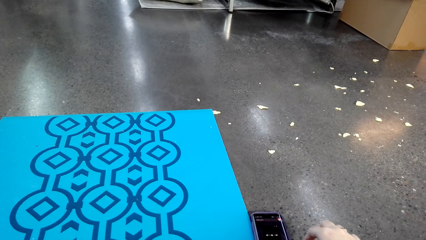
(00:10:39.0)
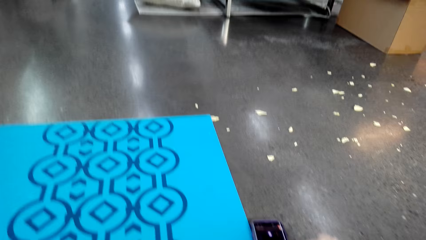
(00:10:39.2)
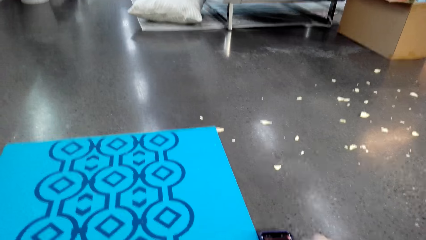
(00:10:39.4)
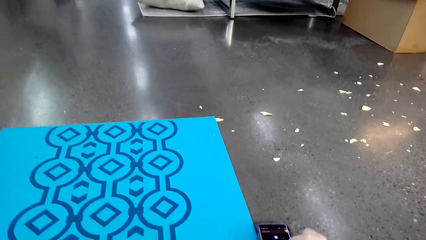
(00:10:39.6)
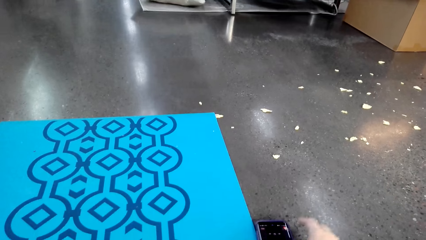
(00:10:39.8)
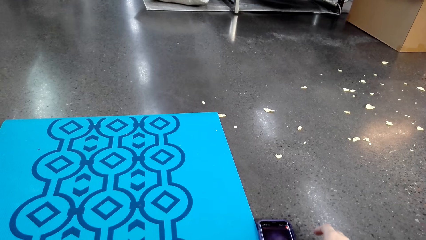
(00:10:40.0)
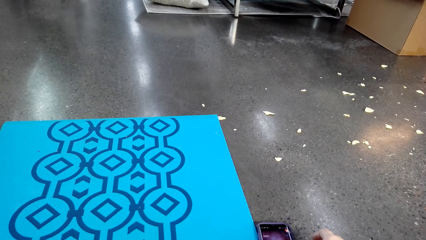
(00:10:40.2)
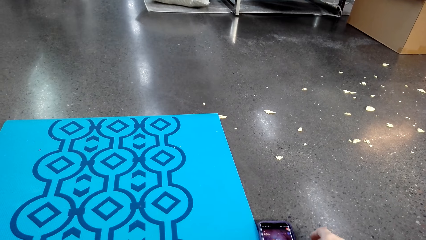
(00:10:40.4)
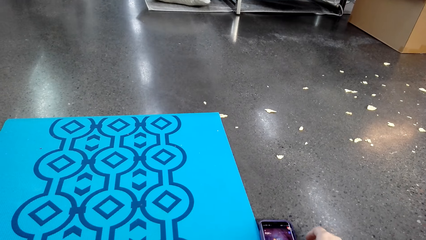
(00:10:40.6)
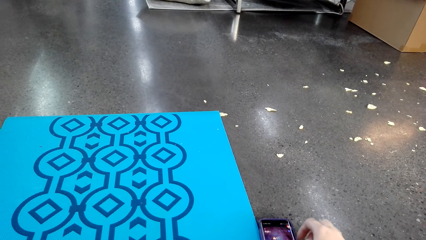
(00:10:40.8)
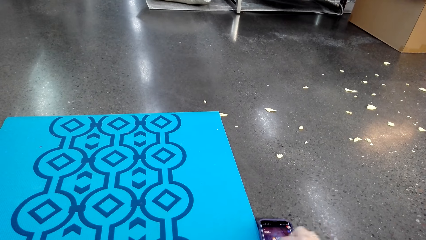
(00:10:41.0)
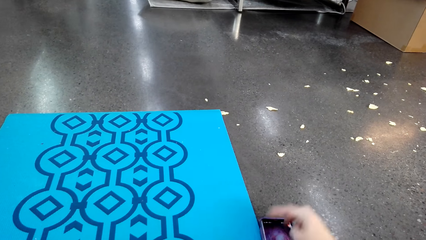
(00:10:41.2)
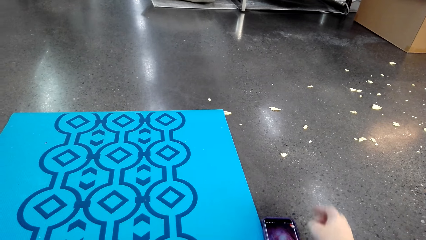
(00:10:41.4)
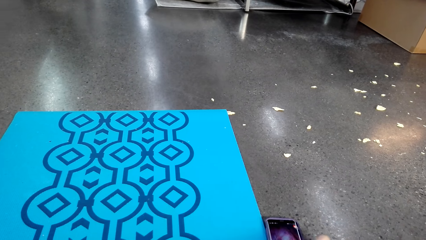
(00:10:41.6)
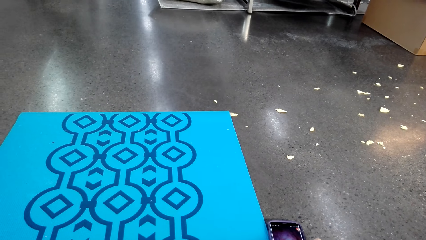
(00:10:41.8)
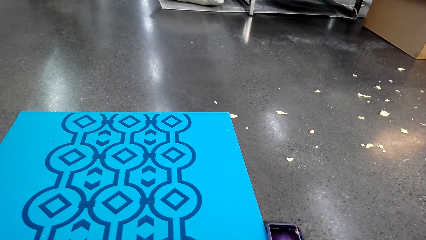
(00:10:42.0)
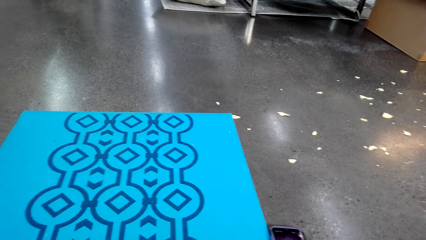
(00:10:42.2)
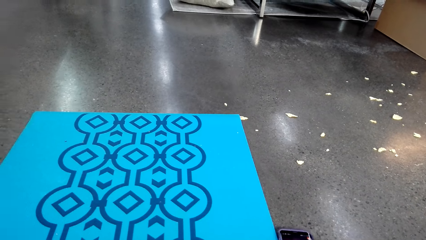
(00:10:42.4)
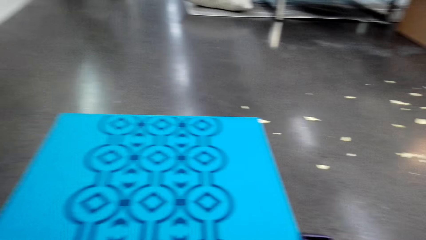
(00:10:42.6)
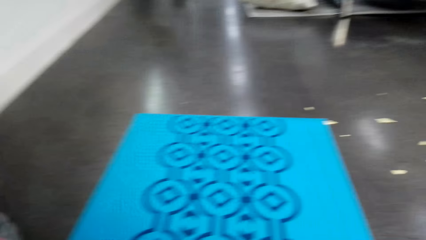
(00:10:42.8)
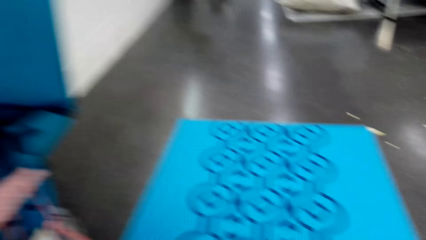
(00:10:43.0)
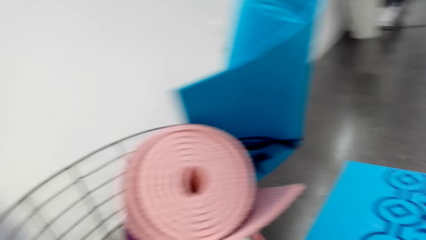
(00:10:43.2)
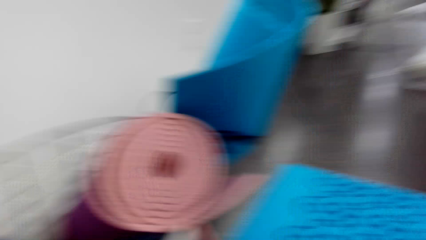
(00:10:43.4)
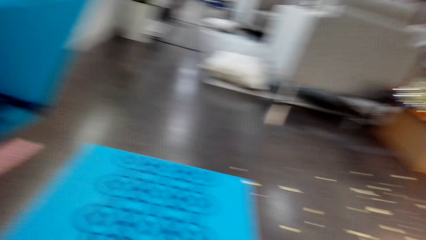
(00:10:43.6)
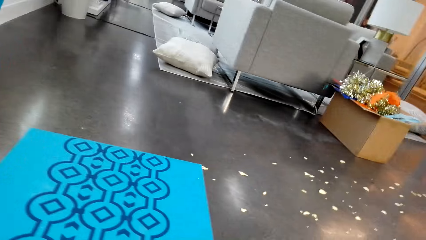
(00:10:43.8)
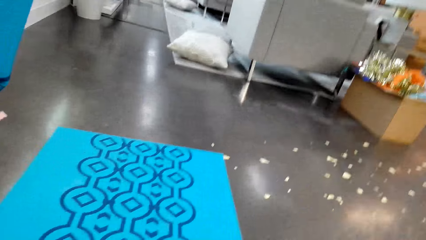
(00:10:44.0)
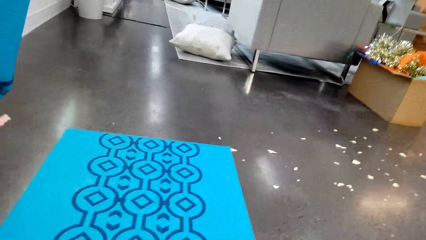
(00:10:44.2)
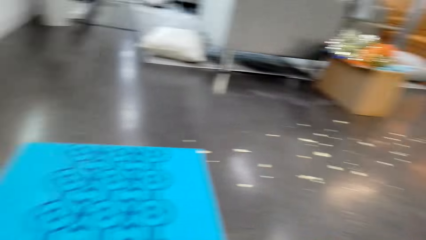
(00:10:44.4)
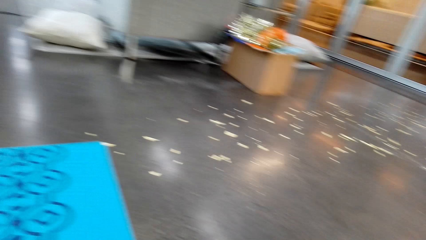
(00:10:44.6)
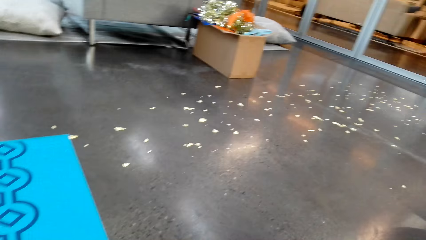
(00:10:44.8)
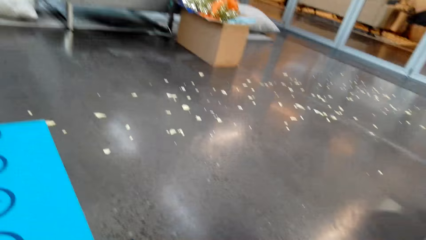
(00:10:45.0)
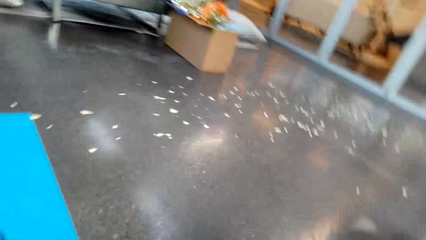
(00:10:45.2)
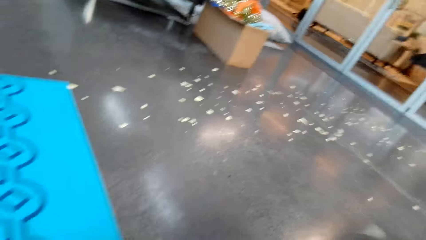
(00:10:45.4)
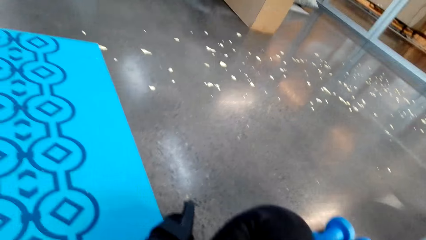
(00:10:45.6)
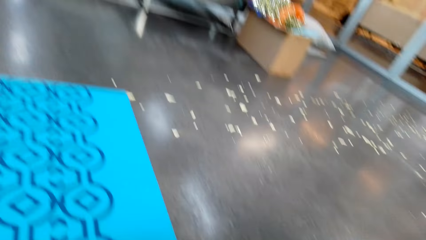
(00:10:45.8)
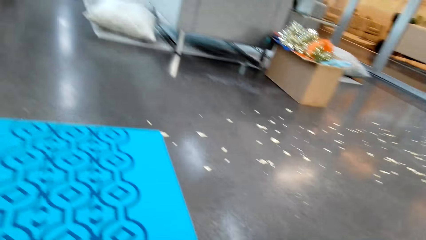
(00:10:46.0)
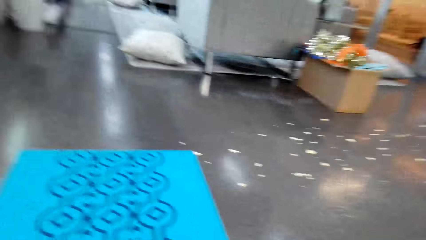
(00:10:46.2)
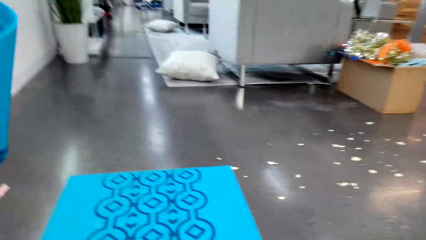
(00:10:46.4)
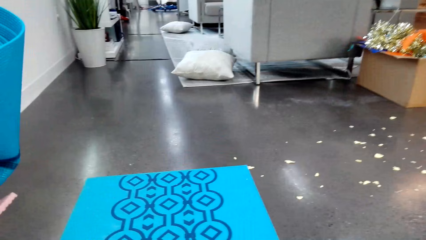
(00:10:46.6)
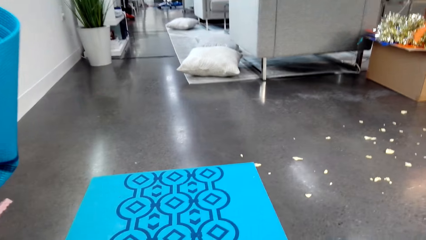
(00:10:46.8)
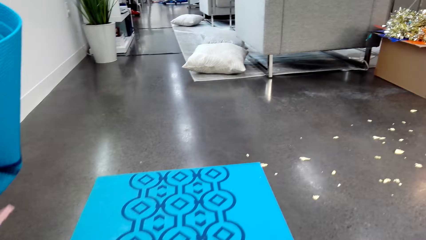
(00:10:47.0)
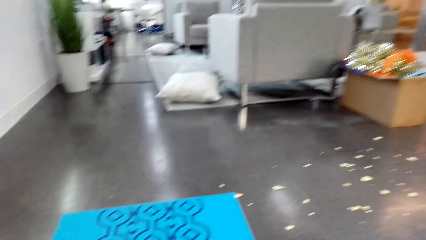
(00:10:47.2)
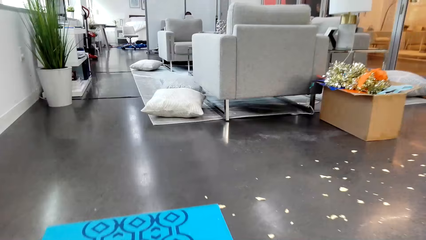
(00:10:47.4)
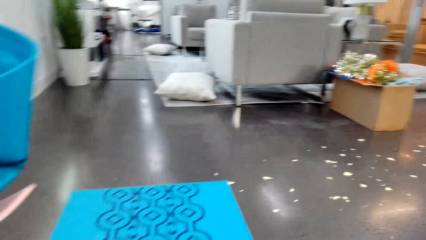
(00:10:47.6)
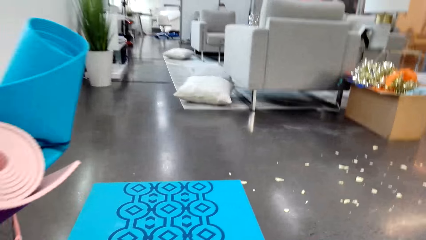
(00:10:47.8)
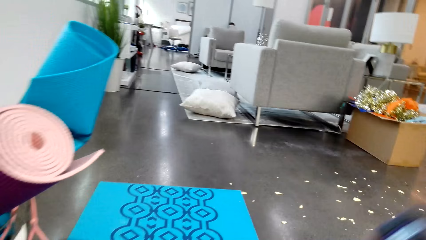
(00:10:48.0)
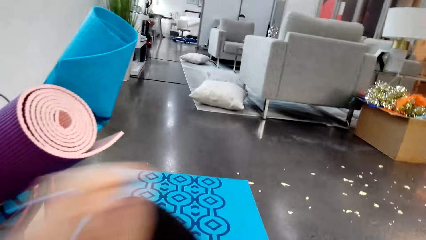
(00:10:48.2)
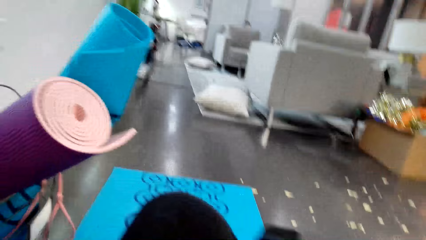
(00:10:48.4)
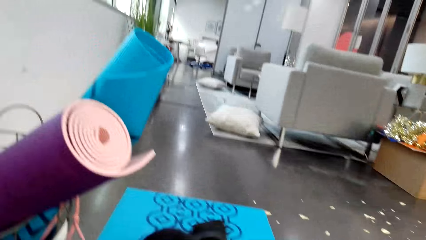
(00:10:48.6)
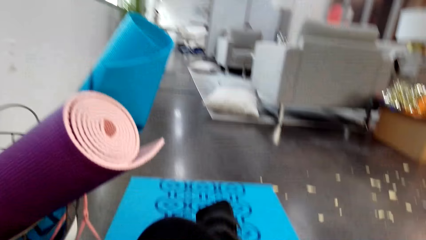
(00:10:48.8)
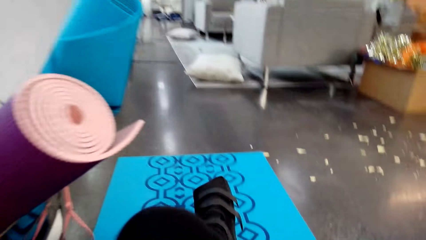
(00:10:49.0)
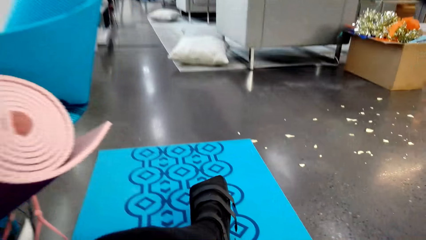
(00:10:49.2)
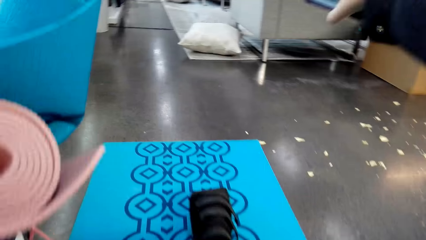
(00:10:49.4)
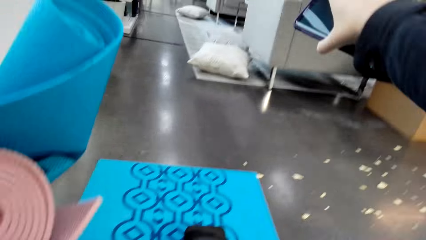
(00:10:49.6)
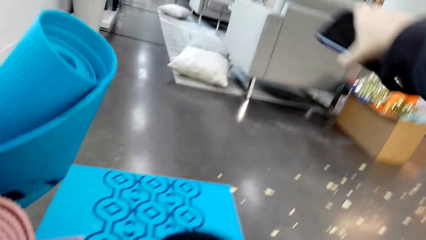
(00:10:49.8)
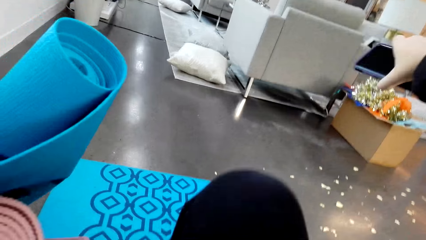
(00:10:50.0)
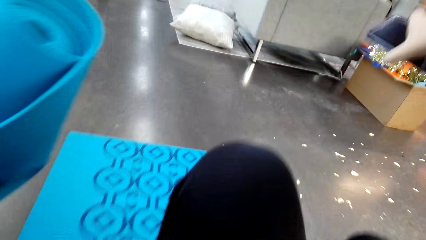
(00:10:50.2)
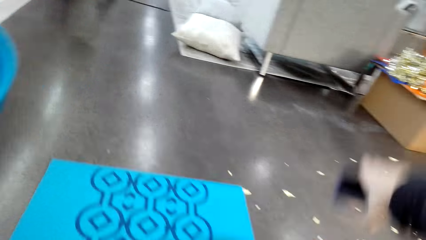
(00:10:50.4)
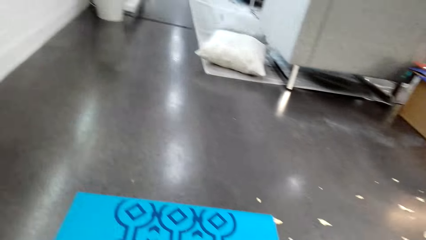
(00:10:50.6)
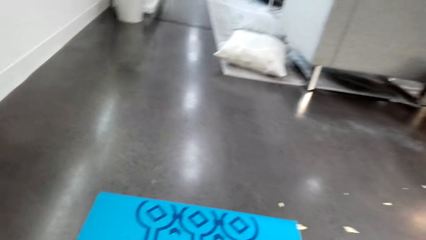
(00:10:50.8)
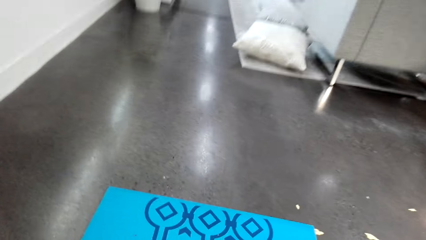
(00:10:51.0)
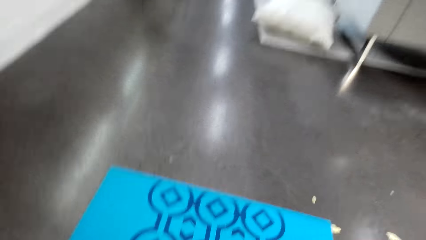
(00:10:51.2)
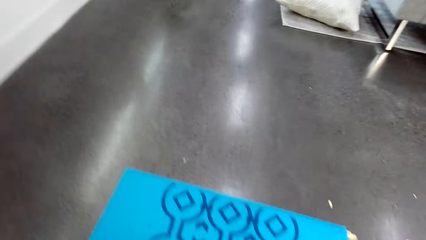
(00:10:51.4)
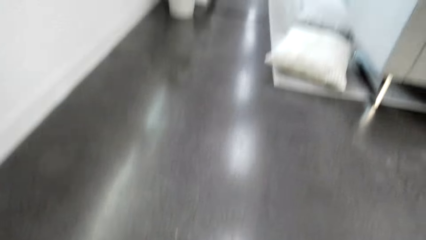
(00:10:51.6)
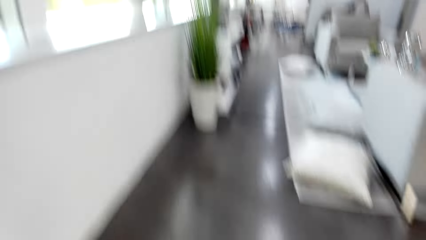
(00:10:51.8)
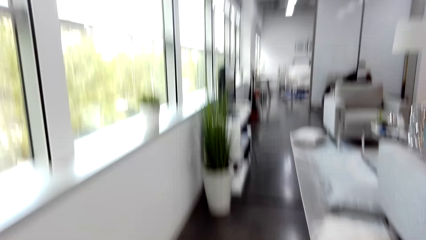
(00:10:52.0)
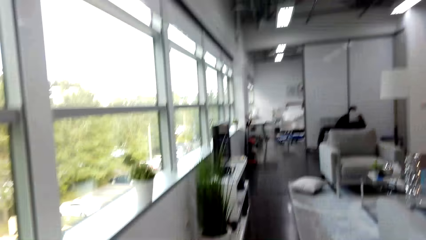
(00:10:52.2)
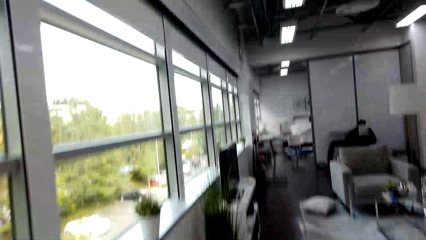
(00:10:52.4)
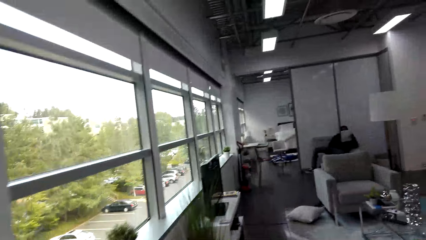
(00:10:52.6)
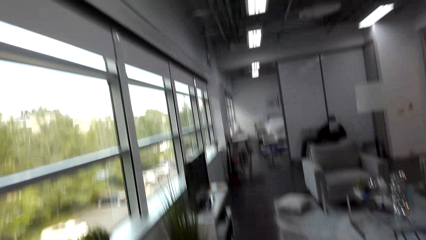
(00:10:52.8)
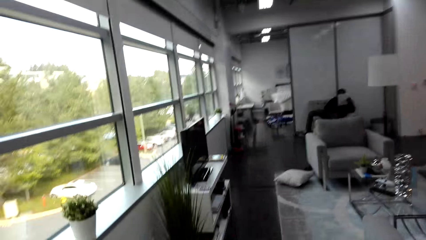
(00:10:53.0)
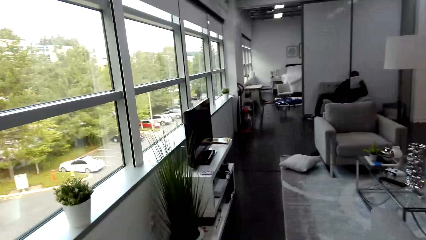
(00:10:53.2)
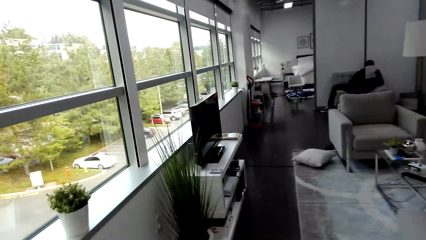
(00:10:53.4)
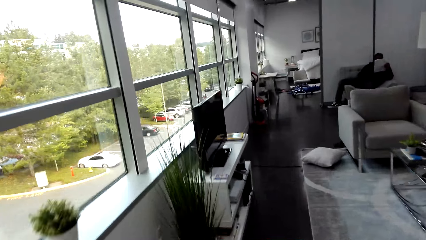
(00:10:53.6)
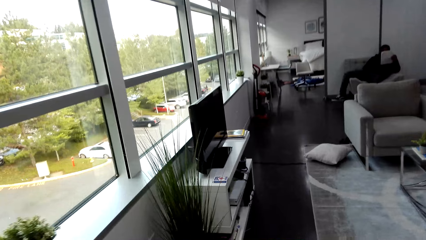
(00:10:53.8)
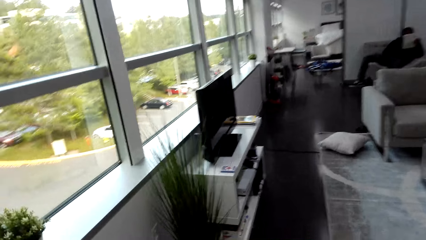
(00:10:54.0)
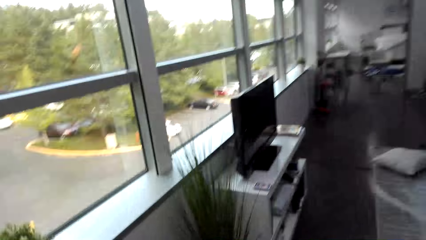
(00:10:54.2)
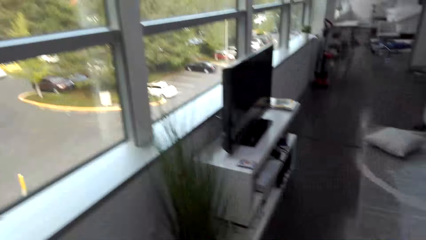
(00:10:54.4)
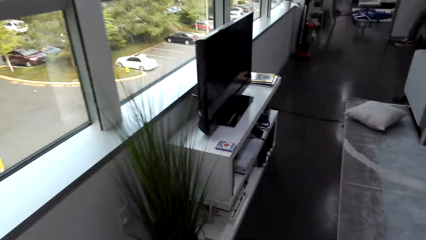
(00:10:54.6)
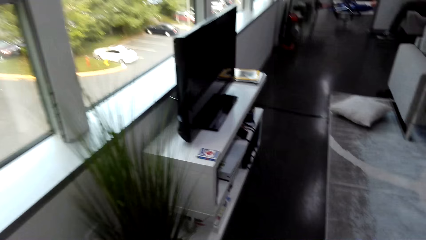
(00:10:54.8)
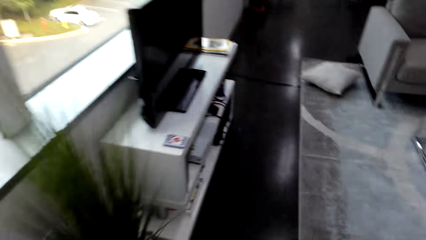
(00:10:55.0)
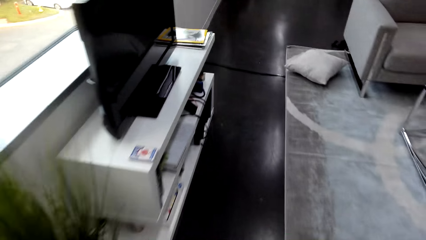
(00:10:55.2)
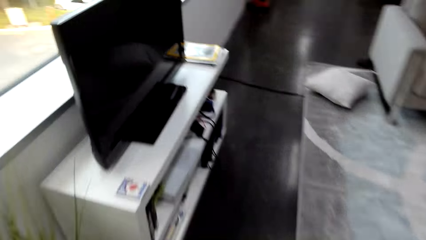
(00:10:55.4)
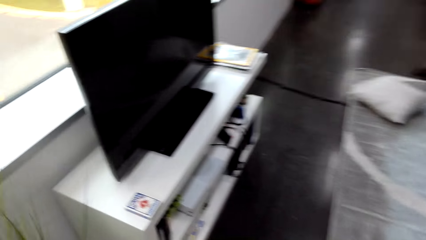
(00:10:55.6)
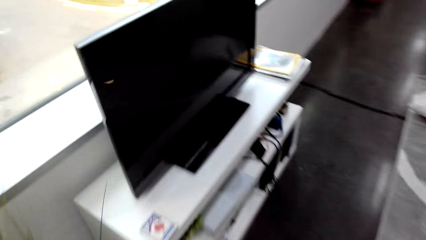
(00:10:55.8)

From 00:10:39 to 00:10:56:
The camera wearer converses with the man. They look around. The man converses with the camera wearer. He converses with the camera wearer again. The camera wearer gets up. The man converses with the camera wearer. The camera wearer walks towards the TV.
